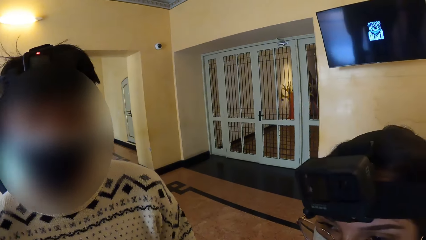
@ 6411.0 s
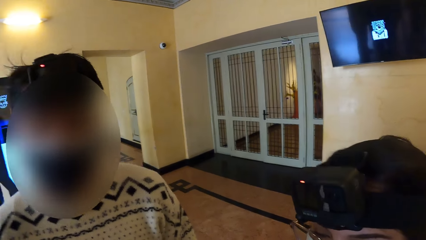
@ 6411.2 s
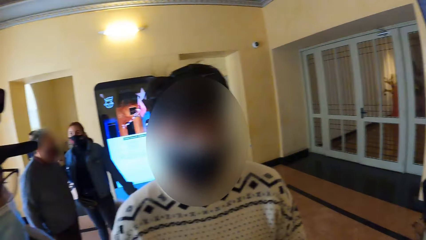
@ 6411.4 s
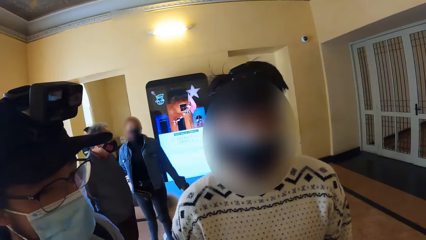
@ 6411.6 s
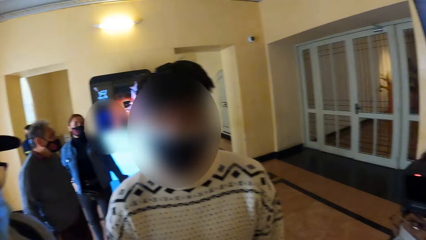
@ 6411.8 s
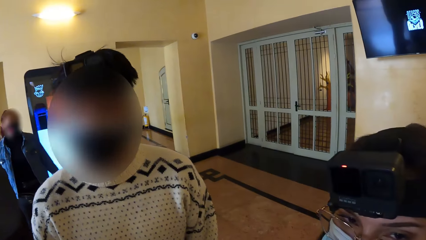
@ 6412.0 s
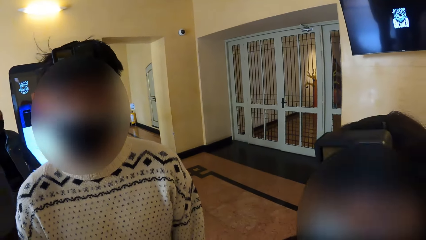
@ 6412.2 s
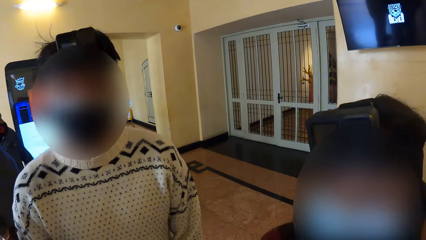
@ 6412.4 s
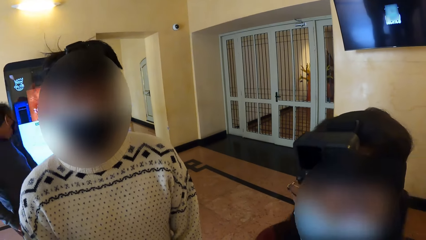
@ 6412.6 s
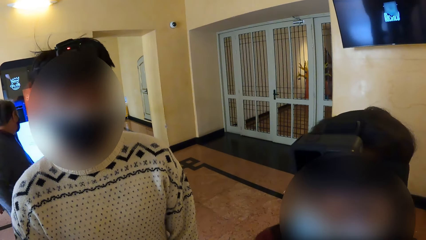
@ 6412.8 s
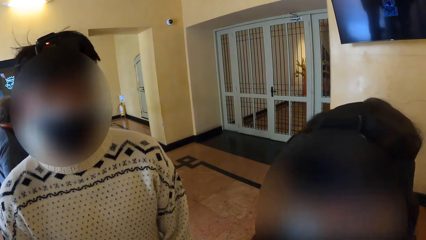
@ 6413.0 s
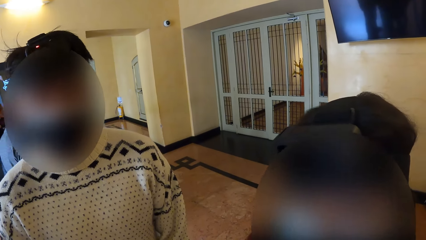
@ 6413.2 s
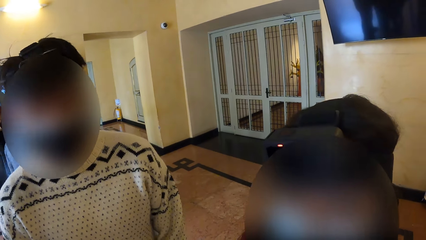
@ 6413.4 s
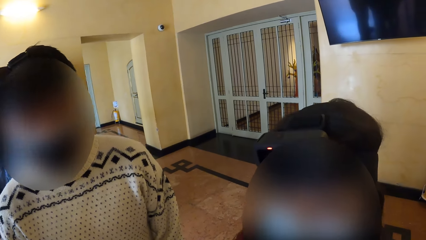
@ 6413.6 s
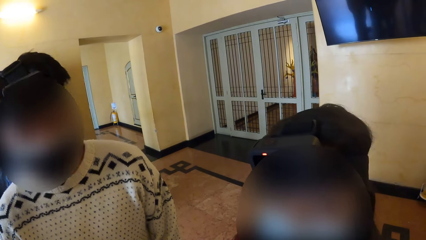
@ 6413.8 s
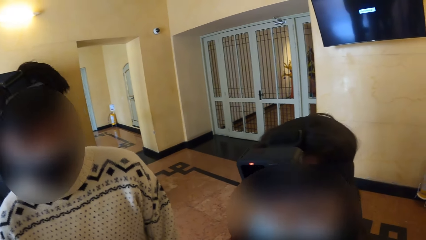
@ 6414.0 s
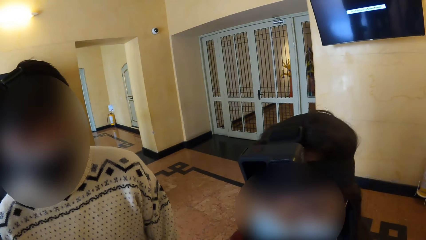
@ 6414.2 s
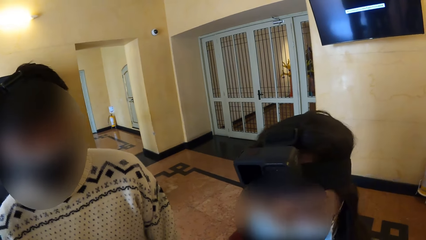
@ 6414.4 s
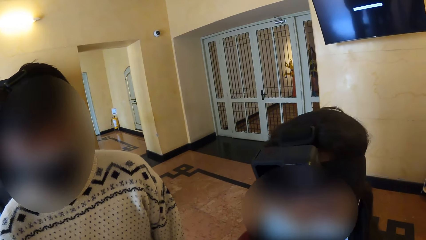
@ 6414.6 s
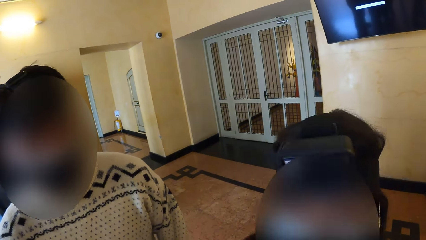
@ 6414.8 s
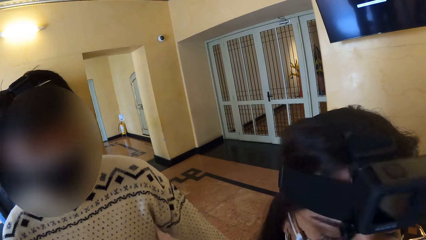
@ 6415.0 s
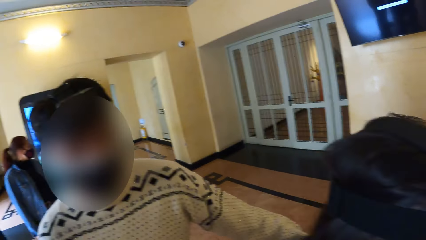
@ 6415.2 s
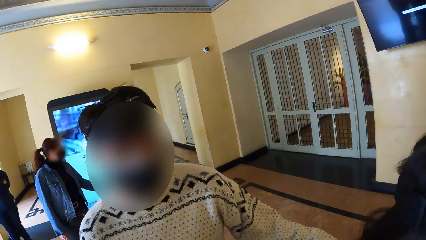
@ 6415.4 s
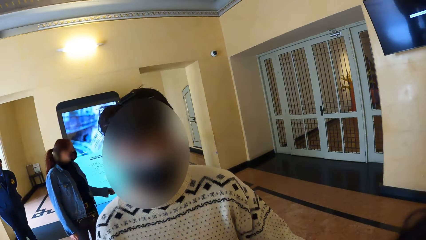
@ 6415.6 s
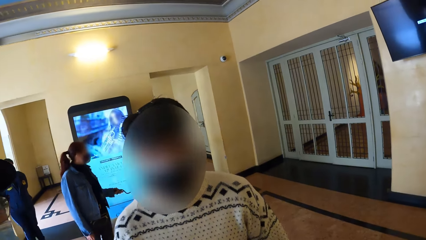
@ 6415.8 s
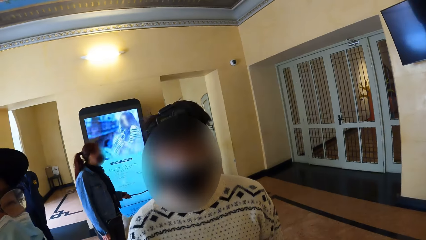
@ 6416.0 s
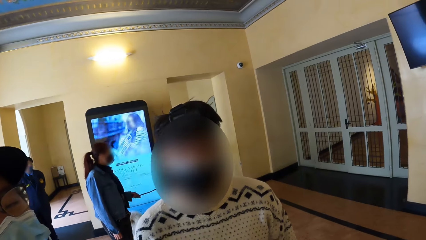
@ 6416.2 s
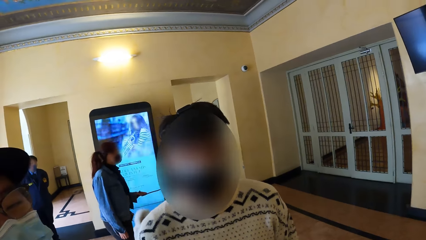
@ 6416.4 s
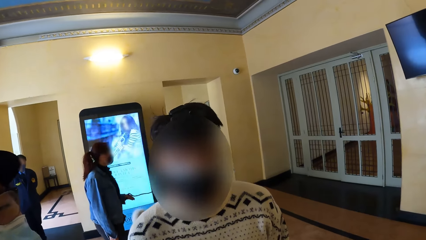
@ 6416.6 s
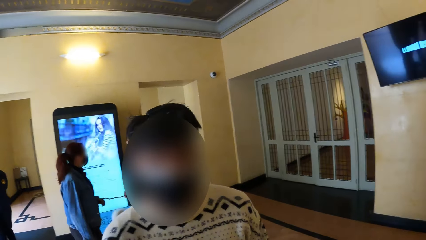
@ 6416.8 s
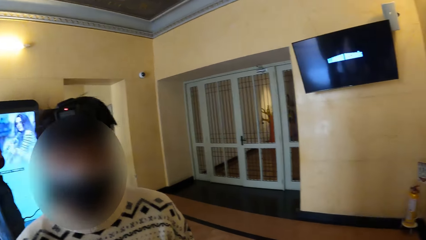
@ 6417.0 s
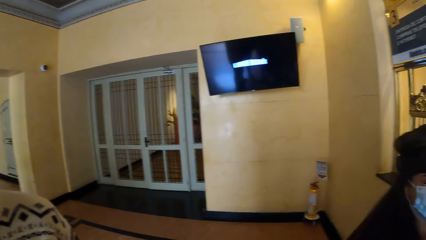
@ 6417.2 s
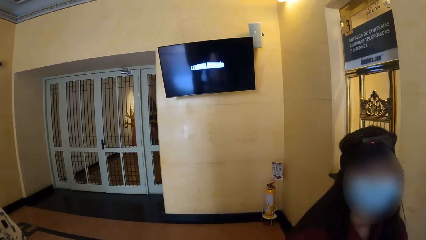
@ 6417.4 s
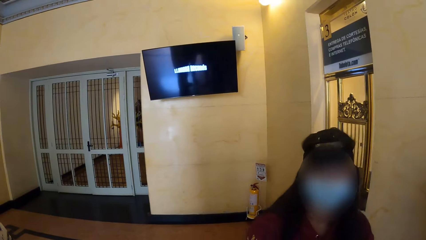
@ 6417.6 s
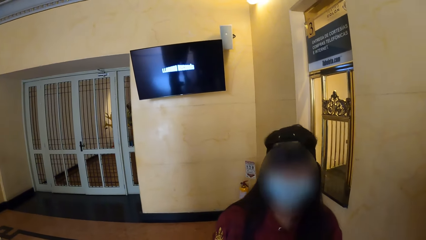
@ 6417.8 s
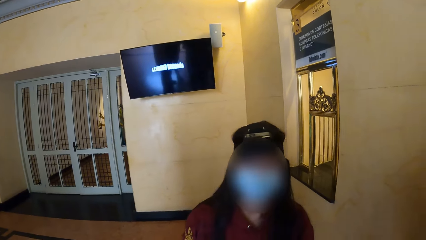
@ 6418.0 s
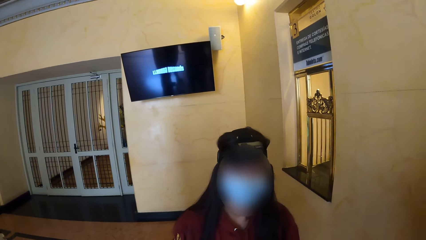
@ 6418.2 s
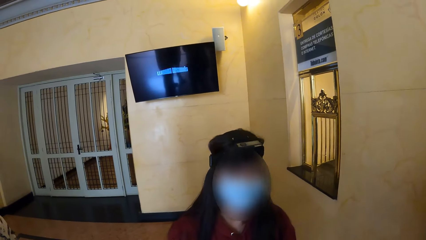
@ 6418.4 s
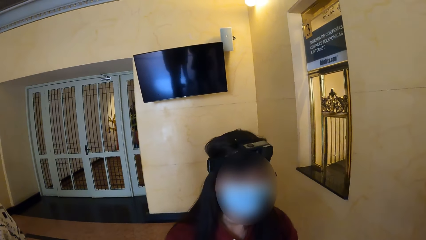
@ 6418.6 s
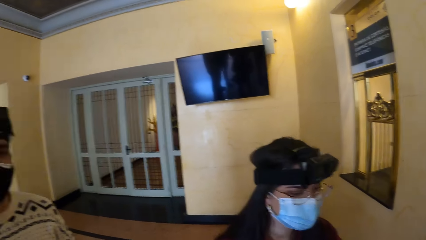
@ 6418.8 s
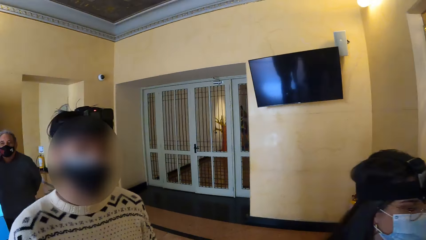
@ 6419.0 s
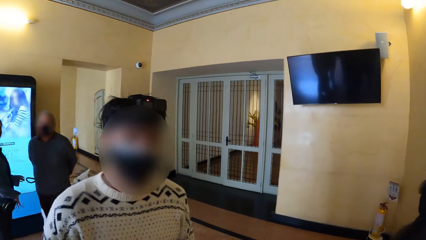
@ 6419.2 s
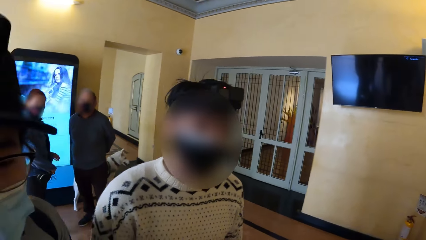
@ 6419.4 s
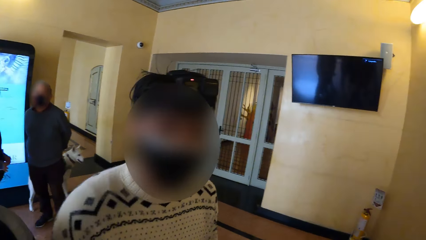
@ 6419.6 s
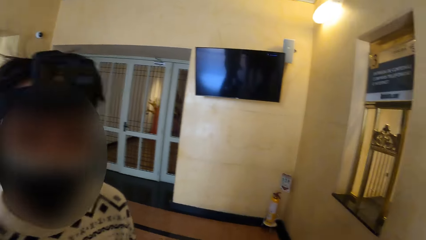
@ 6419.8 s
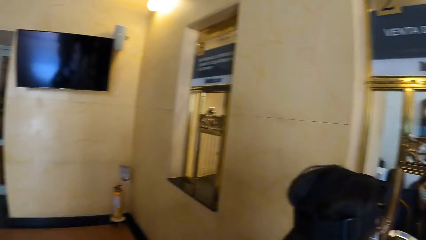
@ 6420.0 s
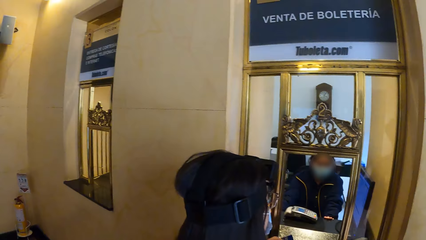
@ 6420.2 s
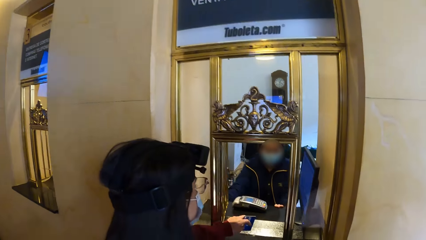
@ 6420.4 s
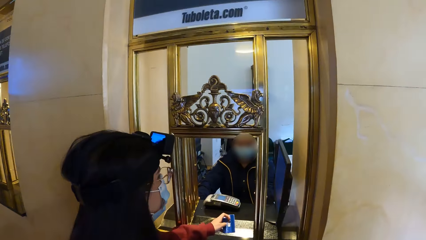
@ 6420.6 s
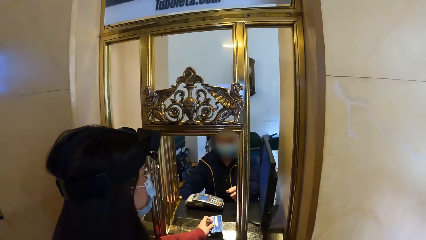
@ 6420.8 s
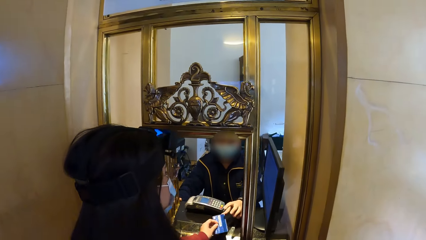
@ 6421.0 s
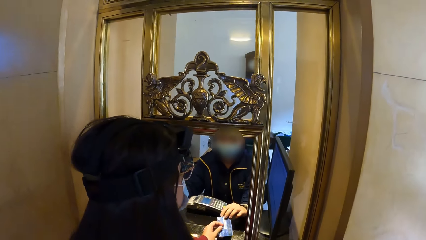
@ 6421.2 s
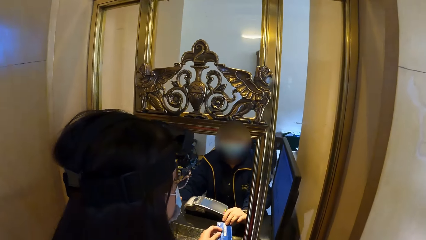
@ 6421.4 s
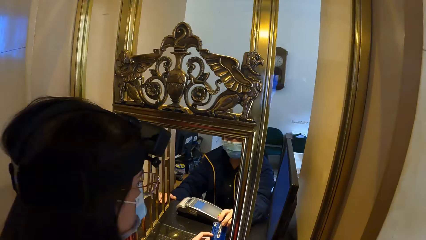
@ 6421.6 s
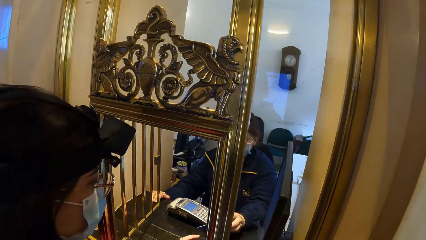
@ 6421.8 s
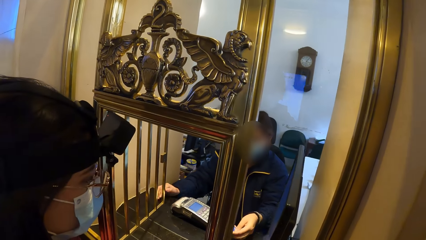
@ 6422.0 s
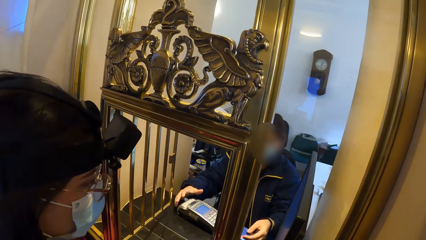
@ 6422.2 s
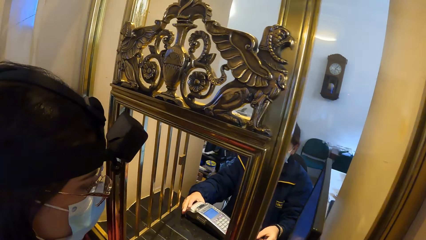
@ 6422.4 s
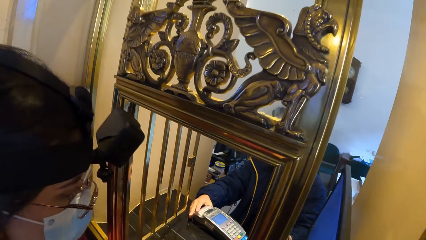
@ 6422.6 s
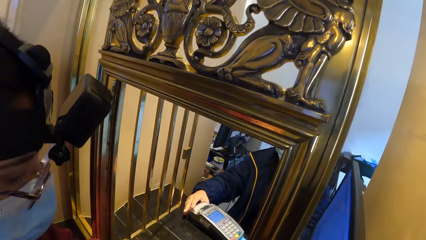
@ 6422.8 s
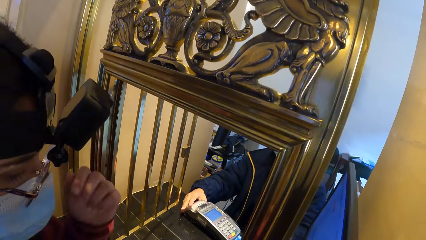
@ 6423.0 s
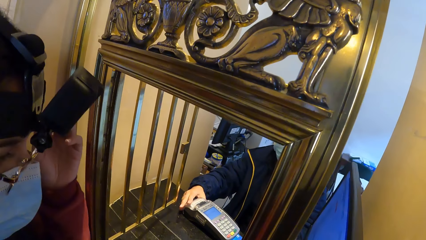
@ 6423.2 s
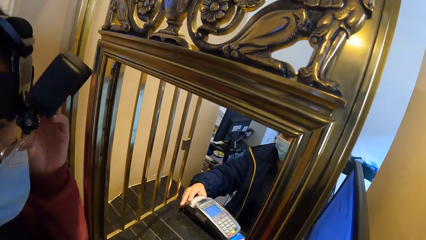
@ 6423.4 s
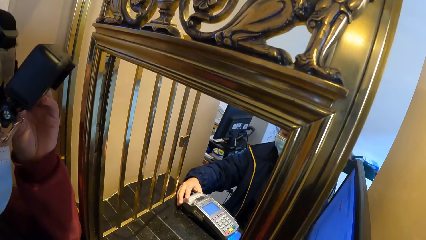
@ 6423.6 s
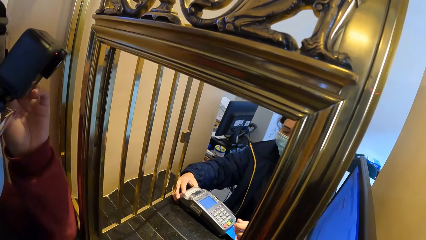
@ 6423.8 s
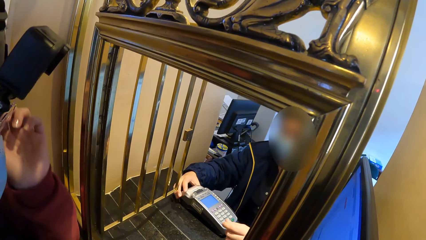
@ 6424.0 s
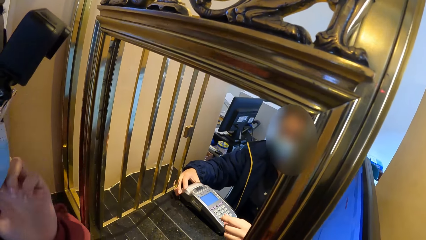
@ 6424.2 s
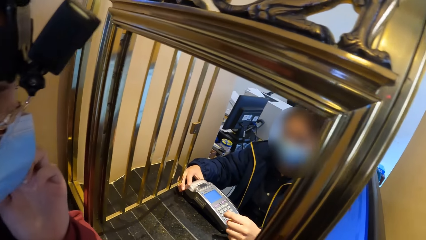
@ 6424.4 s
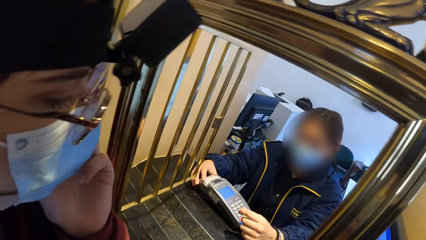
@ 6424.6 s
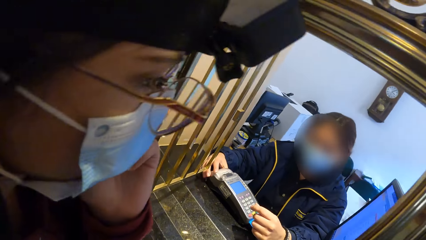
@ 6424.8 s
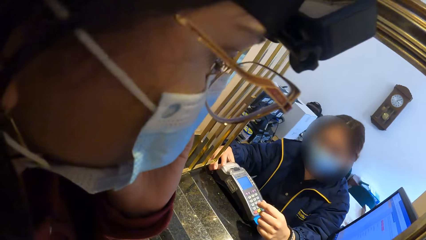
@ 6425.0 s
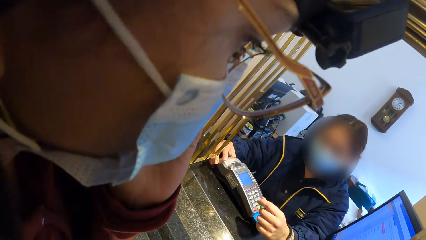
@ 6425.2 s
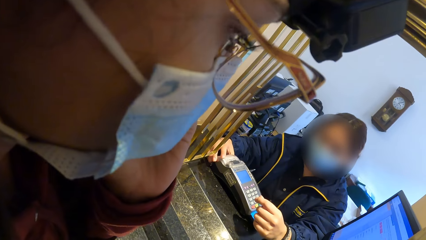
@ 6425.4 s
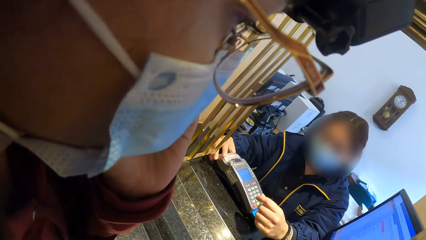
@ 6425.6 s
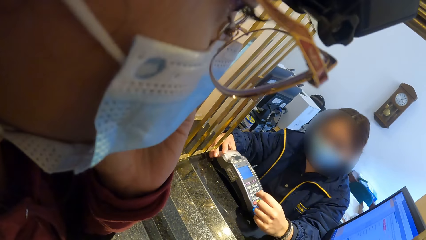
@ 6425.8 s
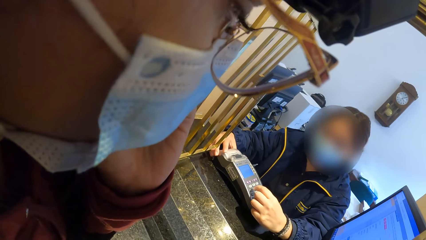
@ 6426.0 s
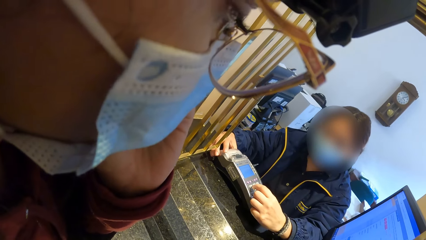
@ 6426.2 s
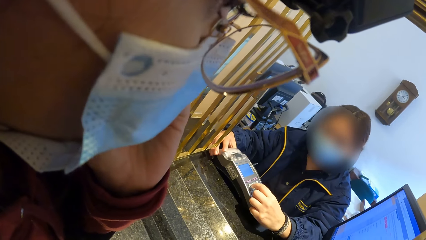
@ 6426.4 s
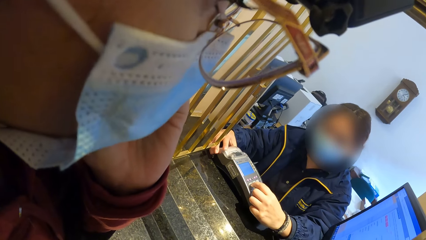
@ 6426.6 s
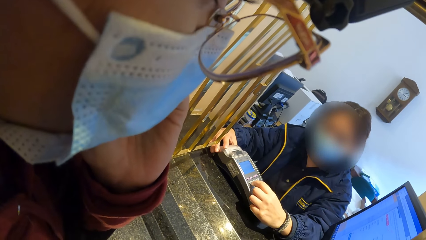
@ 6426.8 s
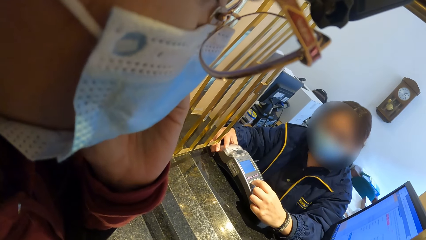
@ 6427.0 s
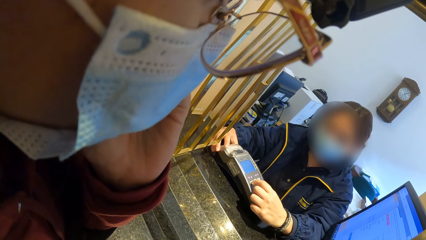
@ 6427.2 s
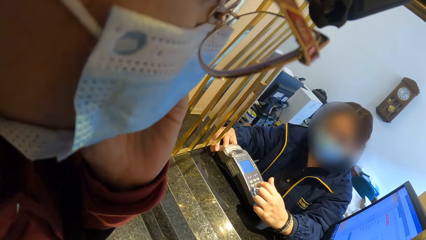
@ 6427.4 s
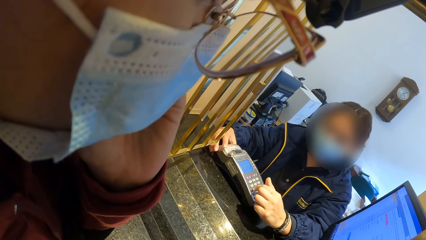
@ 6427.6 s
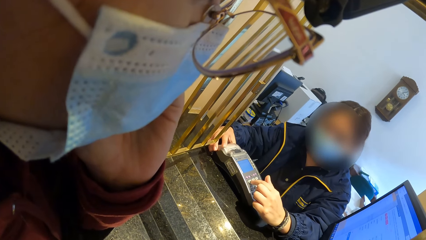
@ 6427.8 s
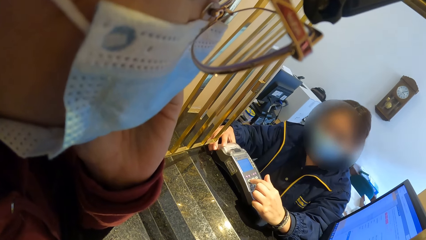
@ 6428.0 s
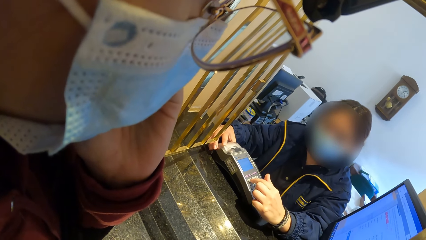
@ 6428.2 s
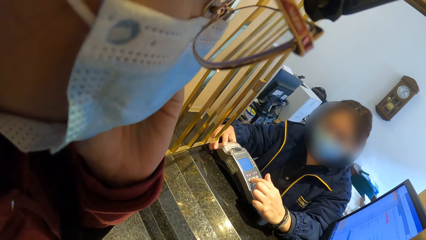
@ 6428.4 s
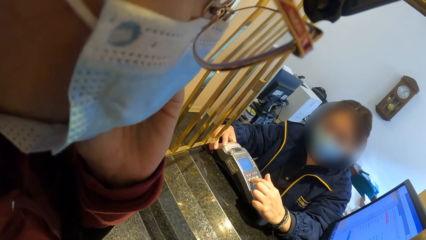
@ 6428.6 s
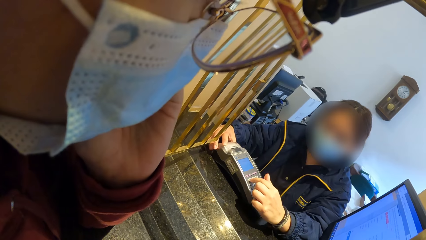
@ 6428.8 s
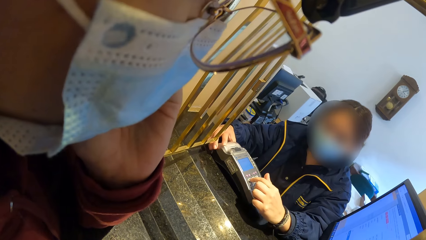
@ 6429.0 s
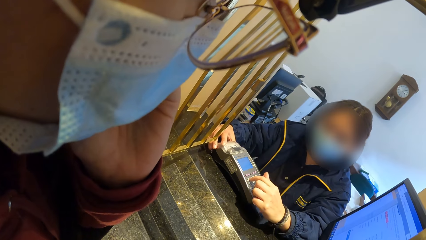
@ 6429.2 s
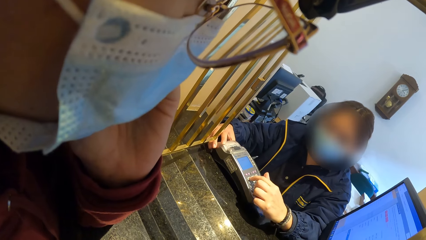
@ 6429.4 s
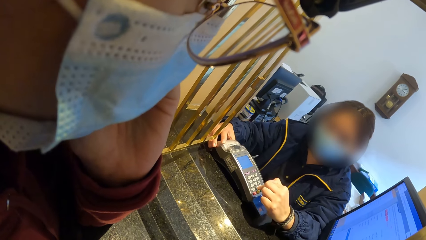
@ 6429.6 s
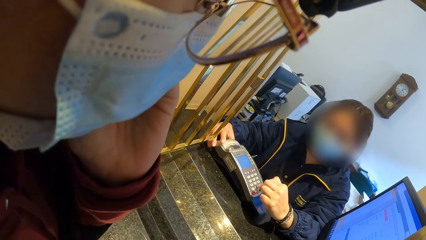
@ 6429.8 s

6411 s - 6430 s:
The camera wearer converses with a woman. The woman passes an ATM card to a receptionist with her left hand. The receptionist holds a POS machine with her right hand. The receptionist inserts the ATM card into the POS machine with her left hand. The woman touches her face with her left hand. The receptionist operates the POS machine with her left hand. The receptionist presses the biometric.
